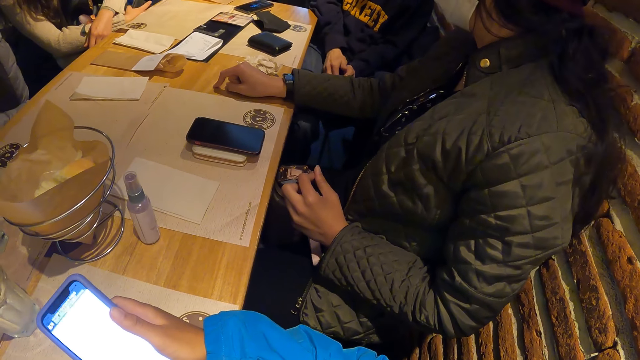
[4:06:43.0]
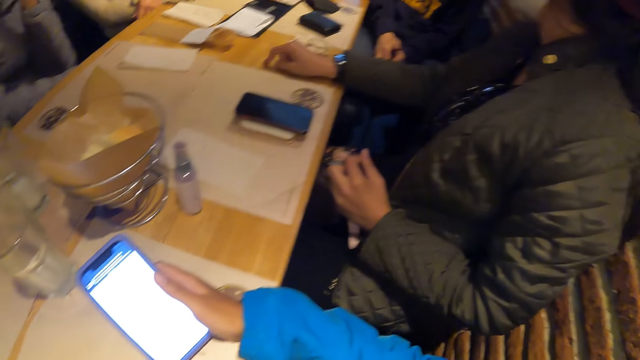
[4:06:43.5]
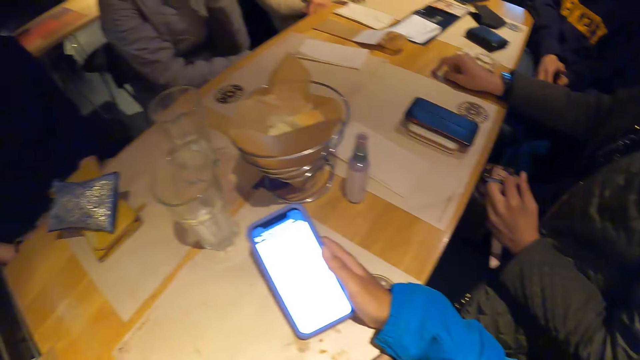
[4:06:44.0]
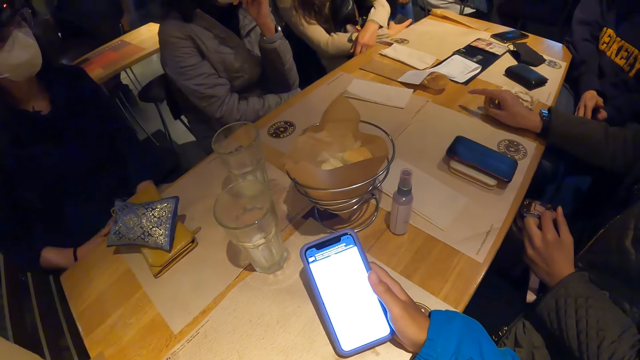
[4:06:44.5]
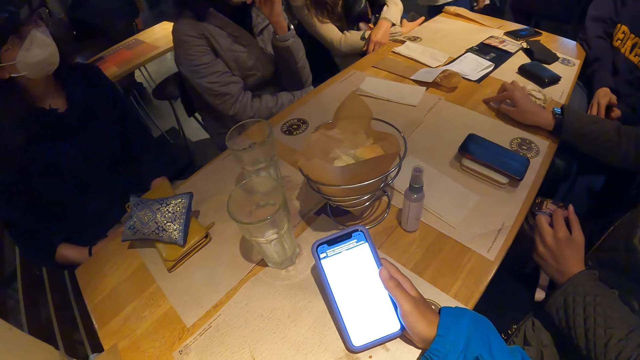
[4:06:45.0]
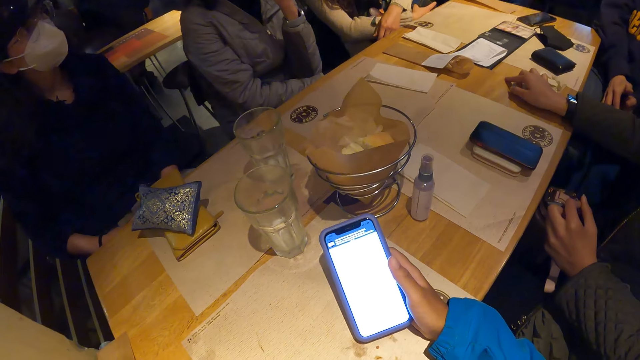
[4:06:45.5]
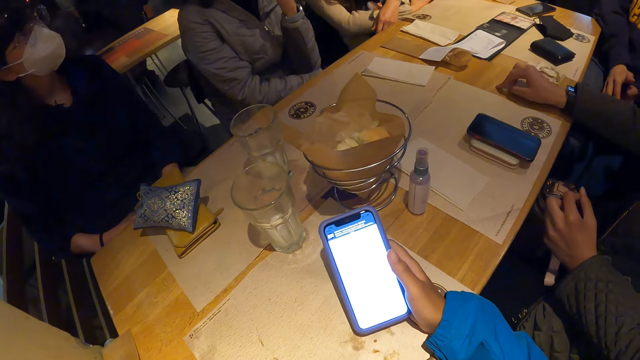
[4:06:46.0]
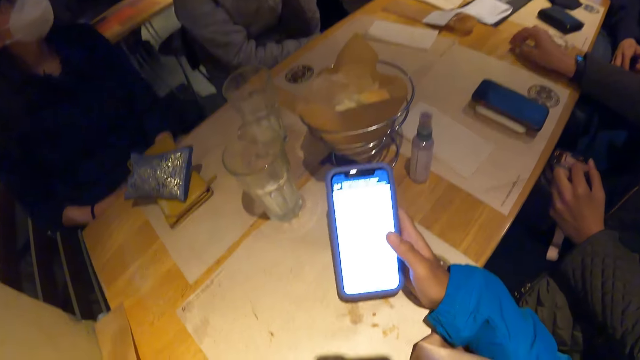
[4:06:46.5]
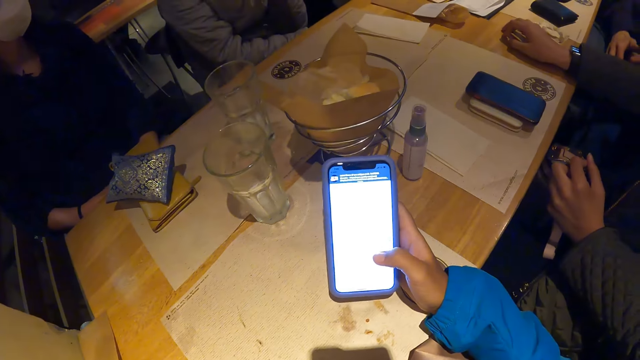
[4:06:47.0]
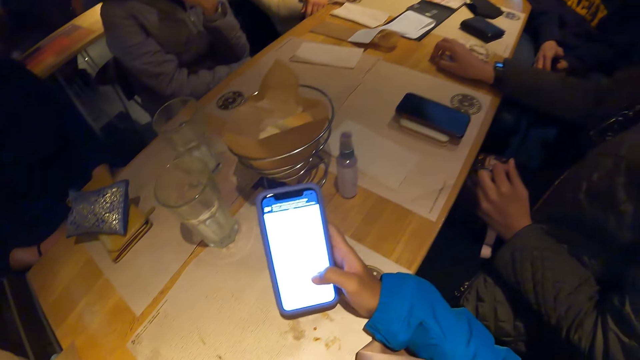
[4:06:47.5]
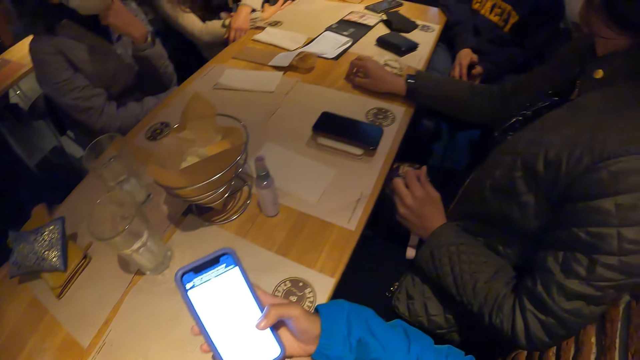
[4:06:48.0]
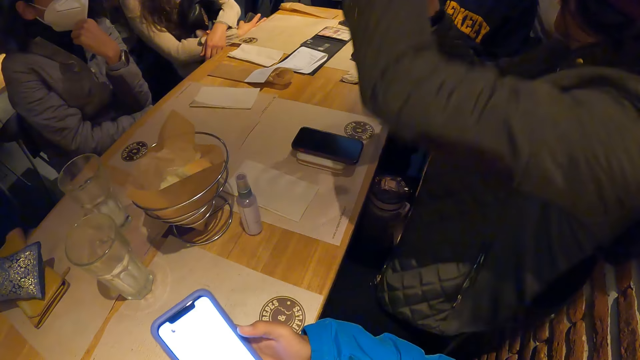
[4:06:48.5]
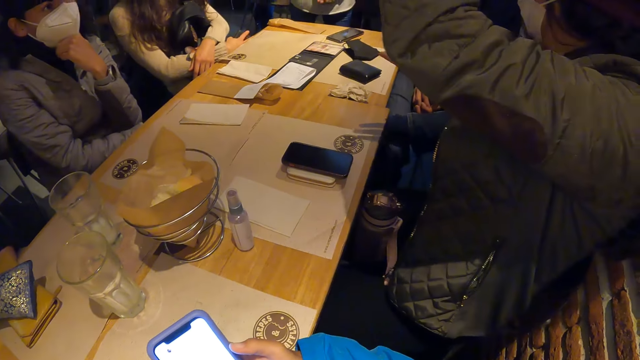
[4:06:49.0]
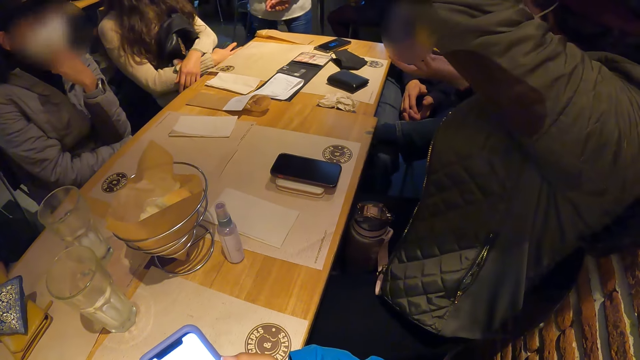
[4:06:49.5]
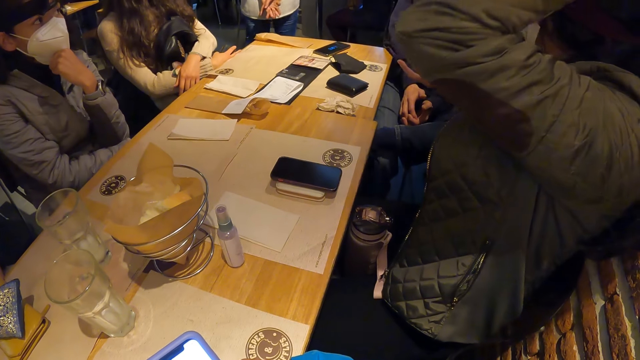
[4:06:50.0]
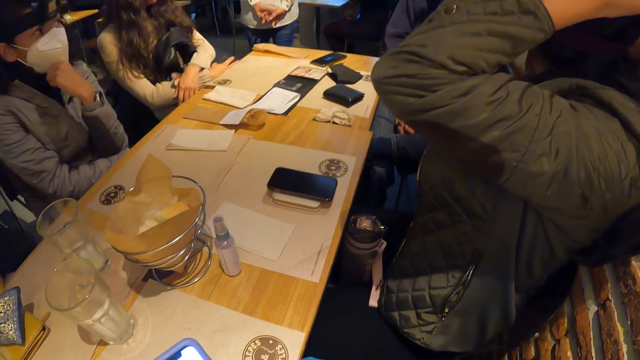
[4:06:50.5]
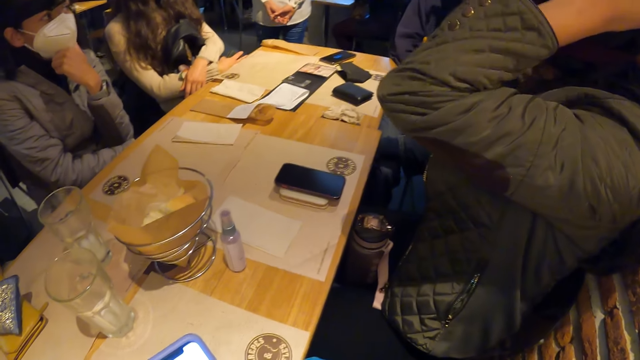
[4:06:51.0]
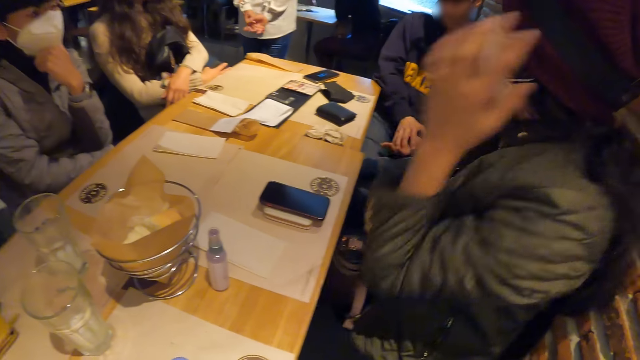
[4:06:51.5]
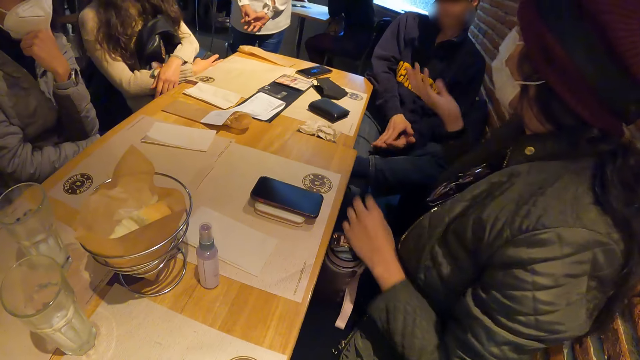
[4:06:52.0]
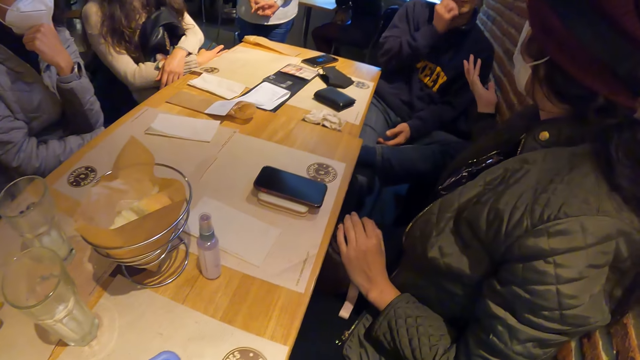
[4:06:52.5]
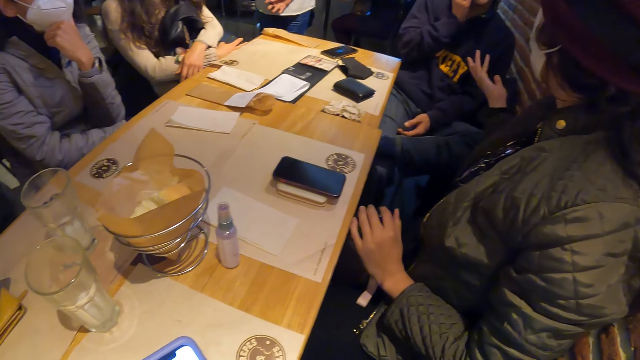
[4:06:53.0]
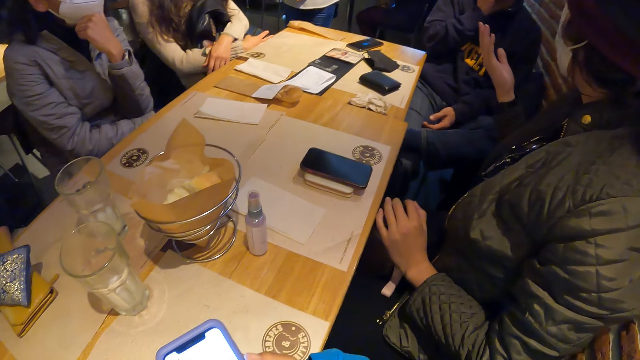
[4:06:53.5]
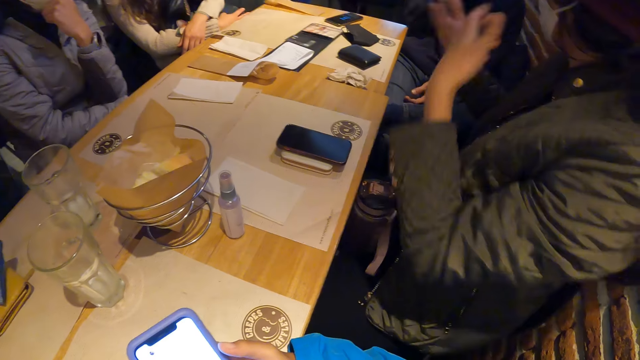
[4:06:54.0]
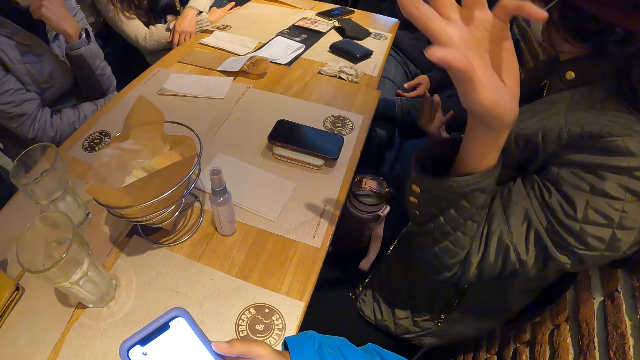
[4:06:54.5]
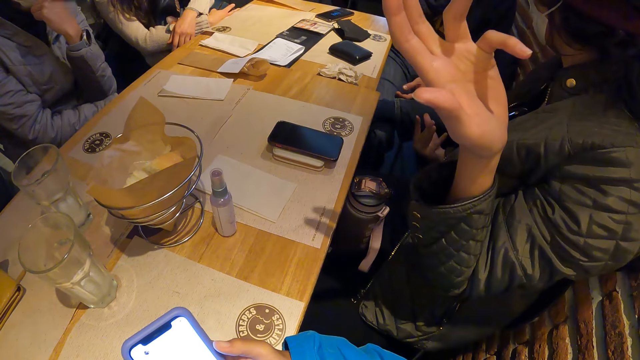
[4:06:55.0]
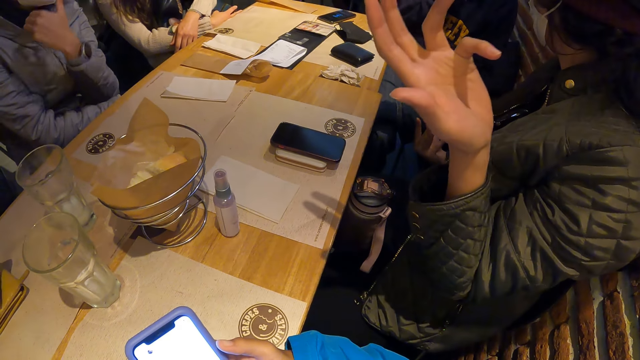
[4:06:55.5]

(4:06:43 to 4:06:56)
A person lifts the hand up. Another person stands near the table. The first person touches the head and talks to a third person. The third person moves the hand to the face. The first person moves the left hand.

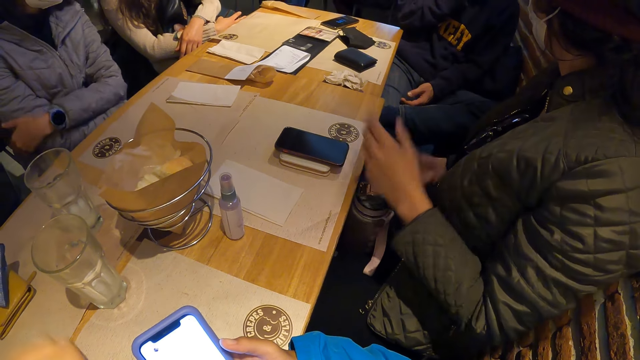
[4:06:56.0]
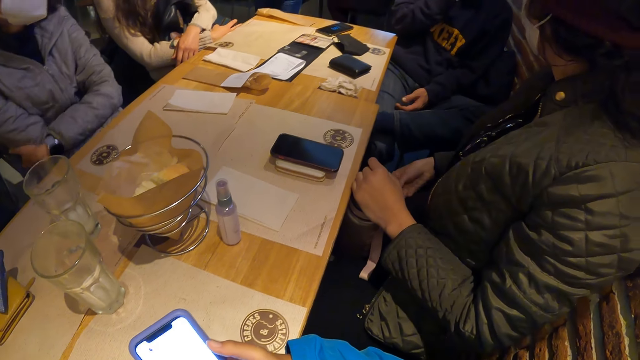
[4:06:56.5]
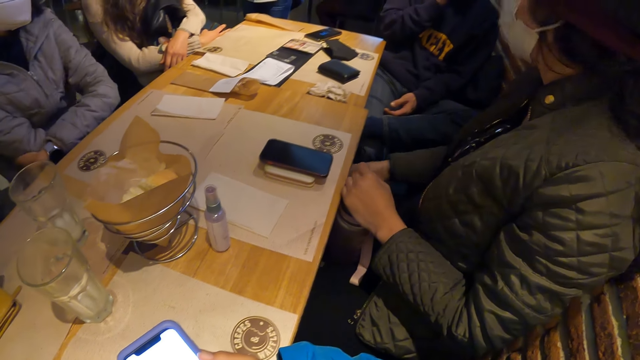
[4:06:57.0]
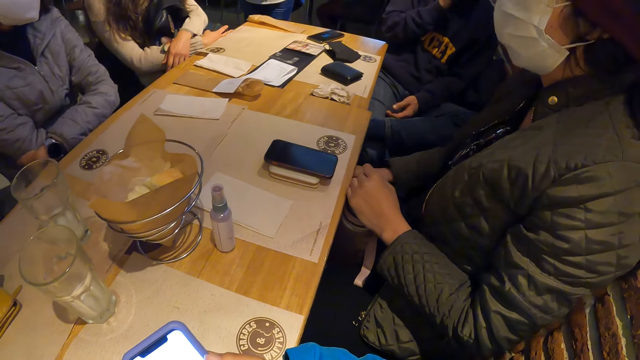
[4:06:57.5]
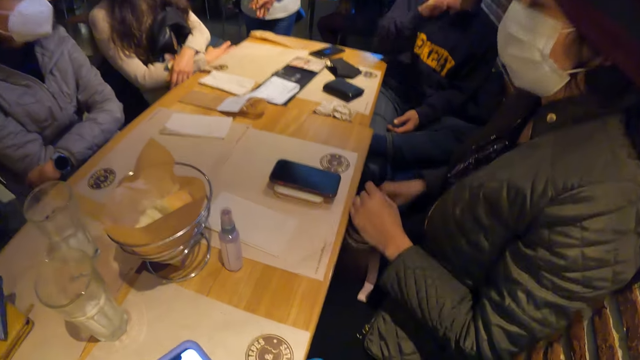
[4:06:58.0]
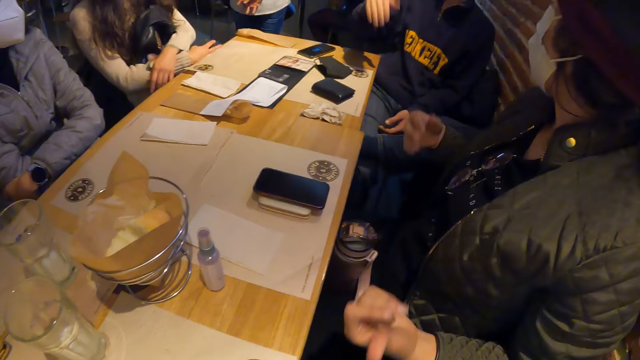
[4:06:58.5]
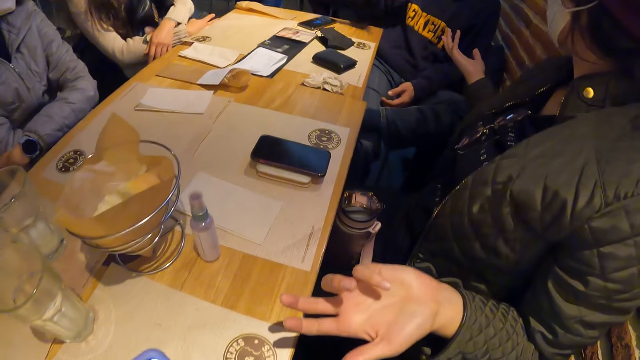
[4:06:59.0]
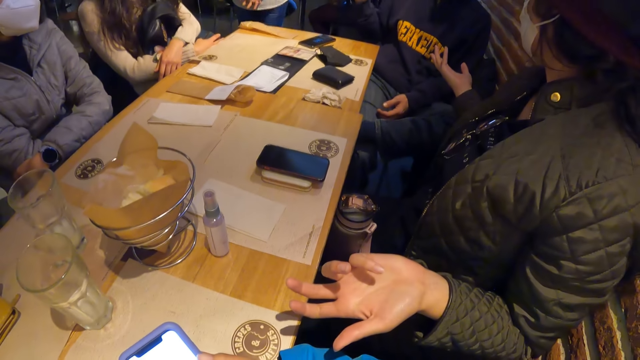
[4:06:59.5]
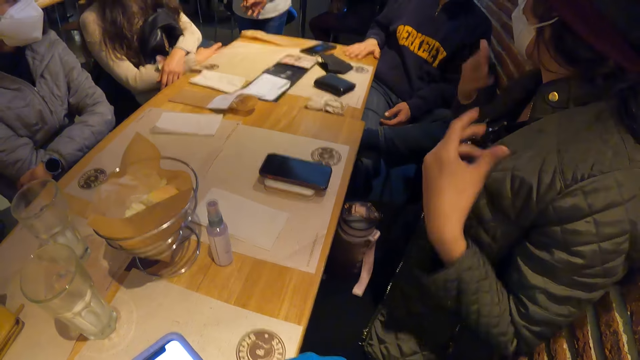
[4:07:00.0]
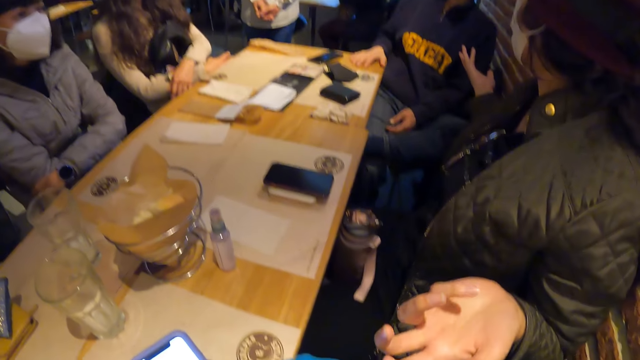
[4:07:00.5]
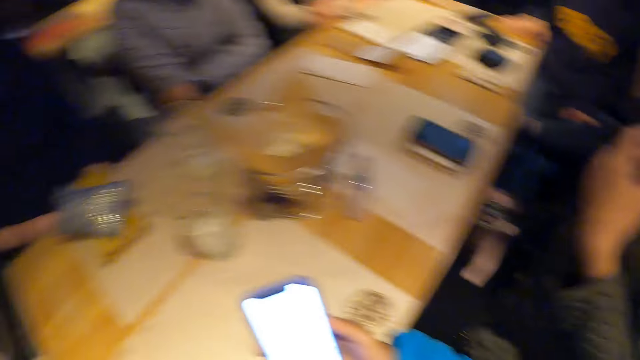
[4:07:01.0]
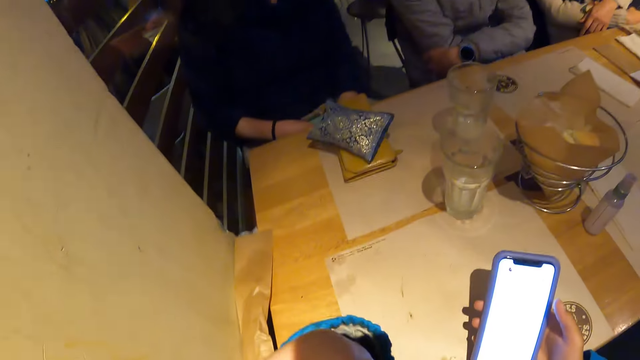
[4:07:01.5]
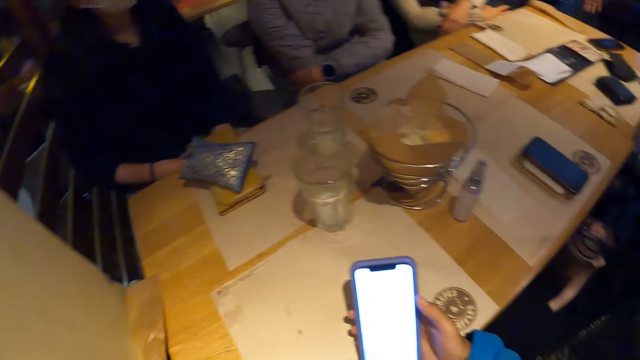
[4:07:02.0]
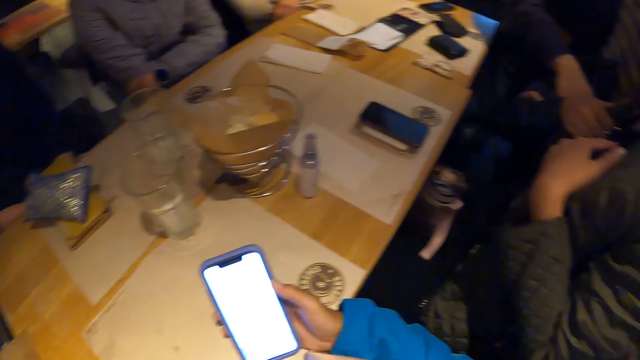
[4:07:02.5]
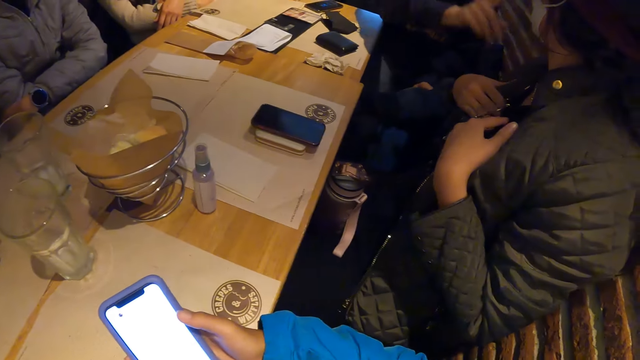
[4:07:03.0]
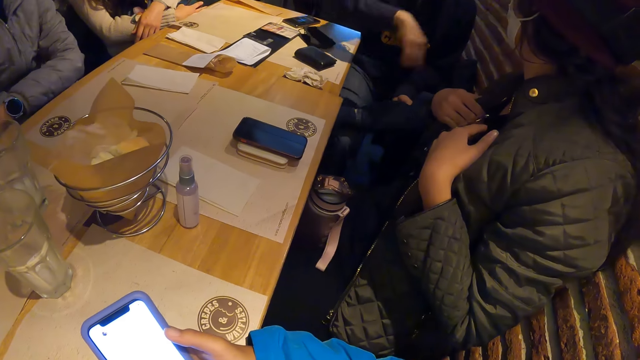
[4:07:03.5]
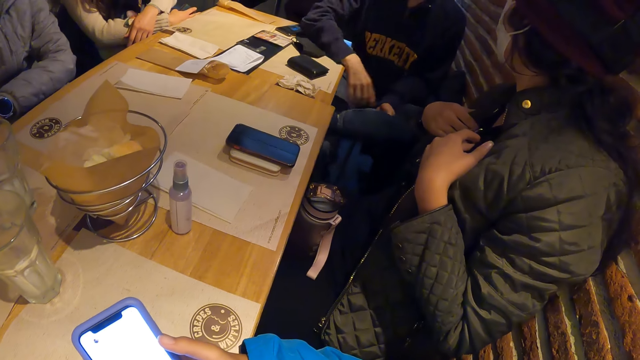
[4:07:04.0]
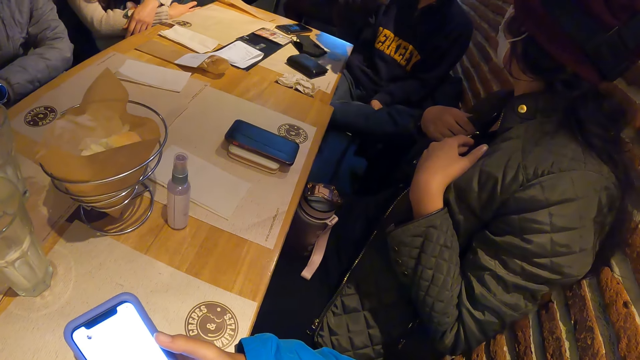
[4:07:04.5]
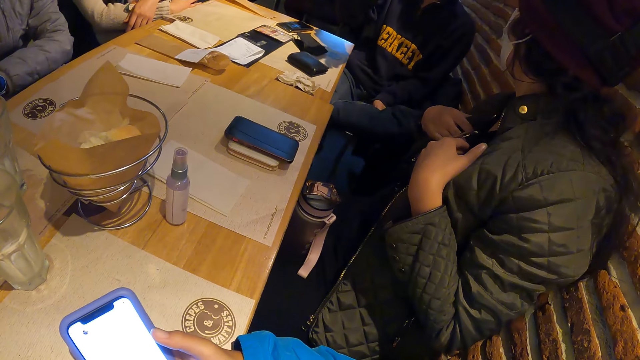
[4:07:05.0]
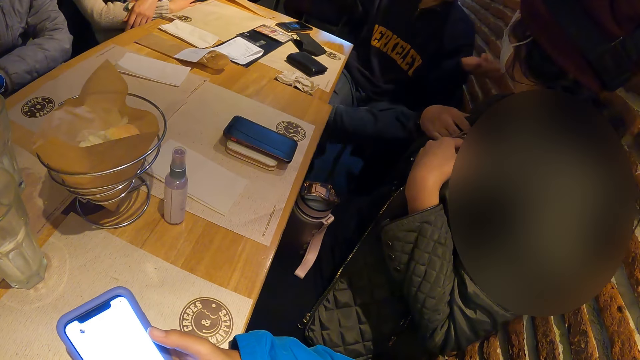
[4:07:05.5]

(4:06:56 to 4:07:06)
A person moves the hand on the other. Another person puts the hand down. The second person stretches the hand. A third person talks to the second person. The third person puts the hand down.
